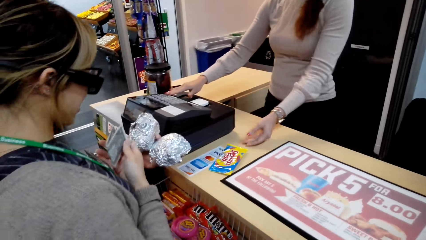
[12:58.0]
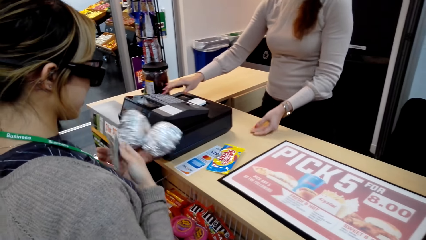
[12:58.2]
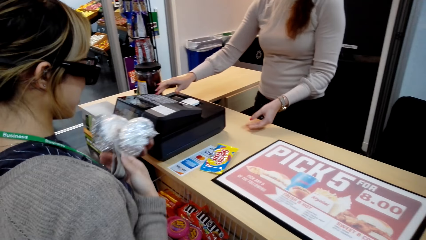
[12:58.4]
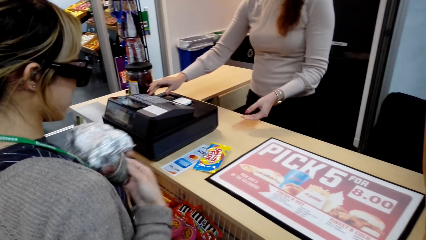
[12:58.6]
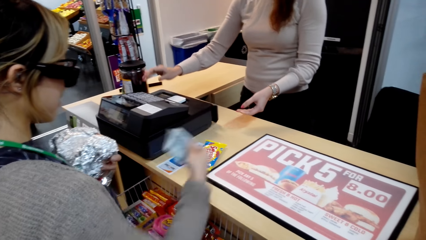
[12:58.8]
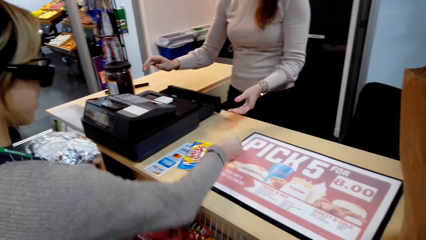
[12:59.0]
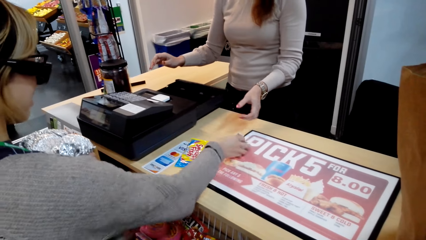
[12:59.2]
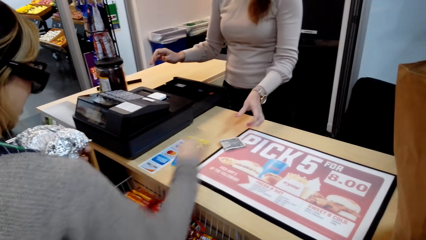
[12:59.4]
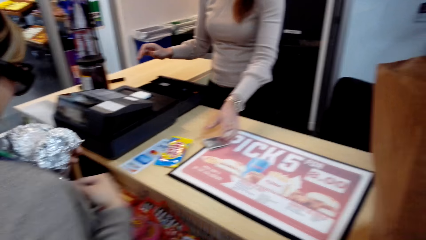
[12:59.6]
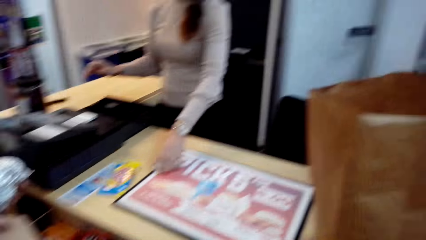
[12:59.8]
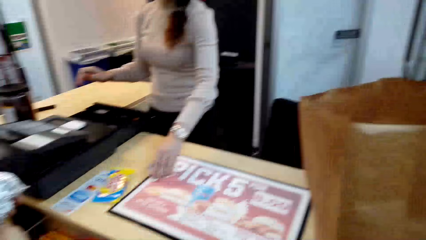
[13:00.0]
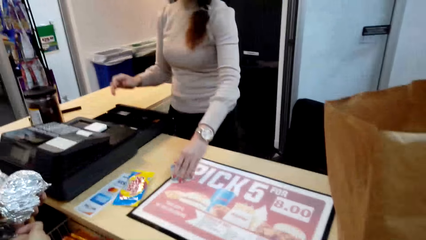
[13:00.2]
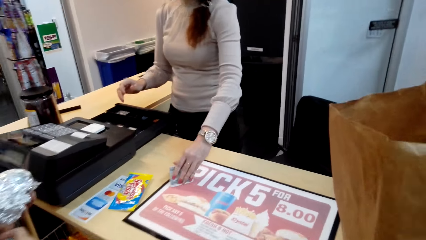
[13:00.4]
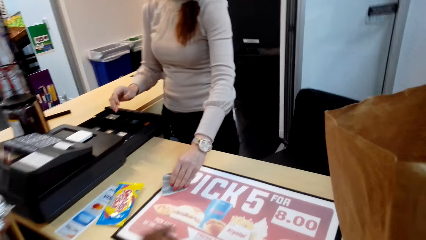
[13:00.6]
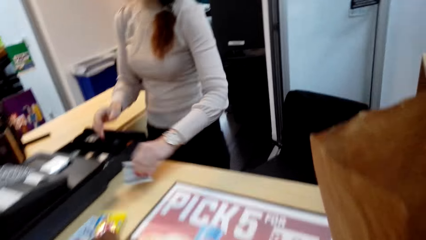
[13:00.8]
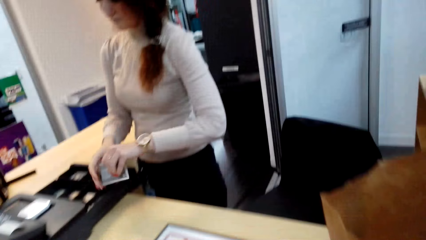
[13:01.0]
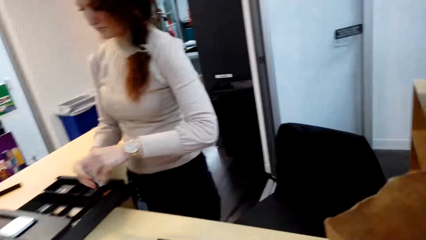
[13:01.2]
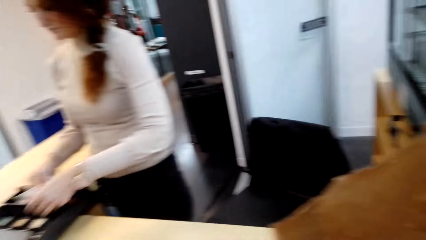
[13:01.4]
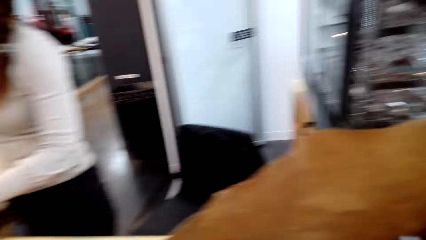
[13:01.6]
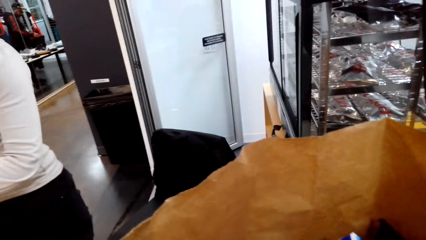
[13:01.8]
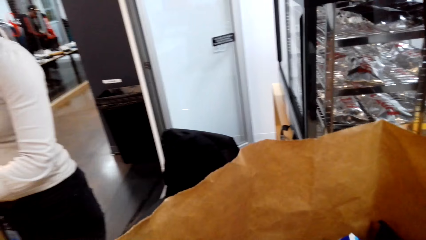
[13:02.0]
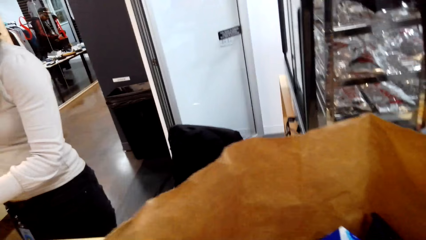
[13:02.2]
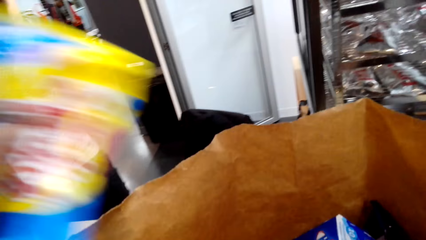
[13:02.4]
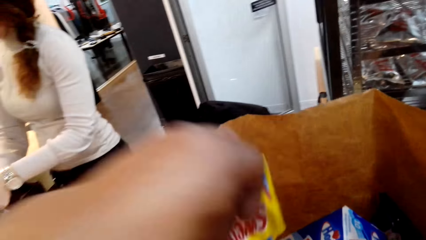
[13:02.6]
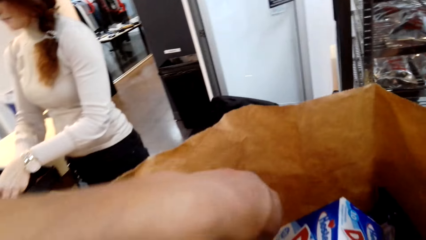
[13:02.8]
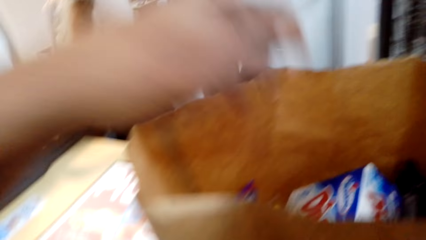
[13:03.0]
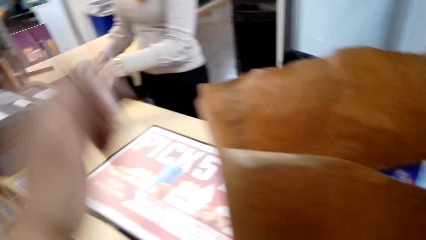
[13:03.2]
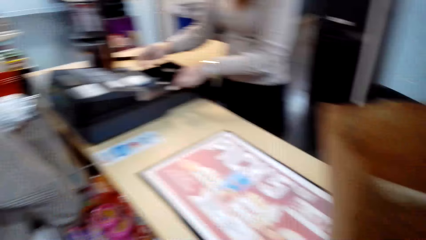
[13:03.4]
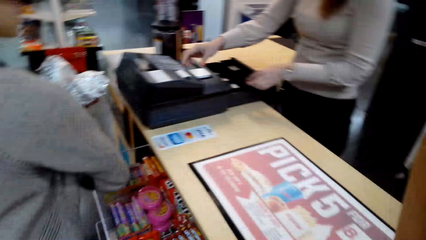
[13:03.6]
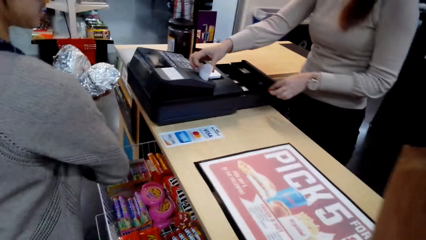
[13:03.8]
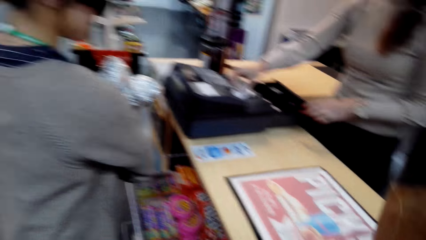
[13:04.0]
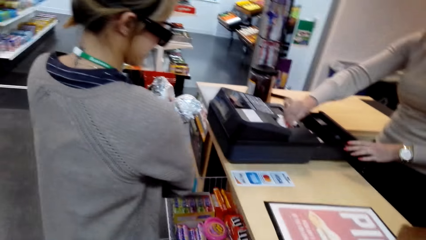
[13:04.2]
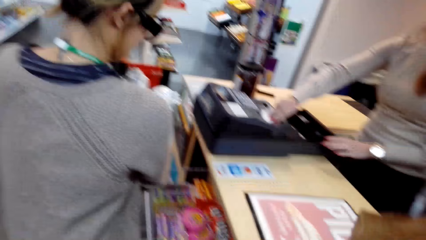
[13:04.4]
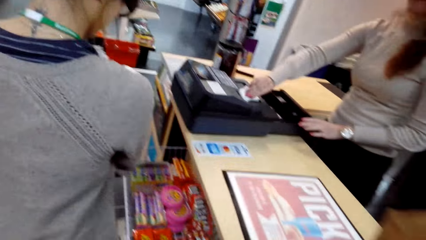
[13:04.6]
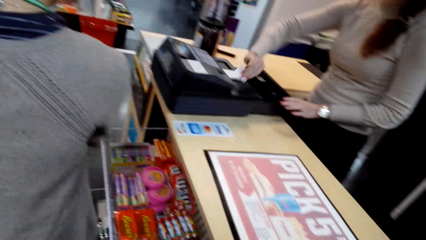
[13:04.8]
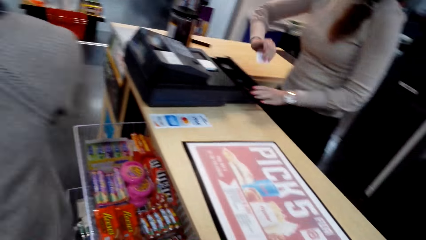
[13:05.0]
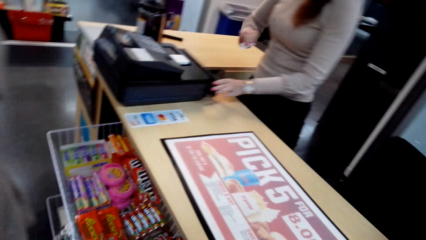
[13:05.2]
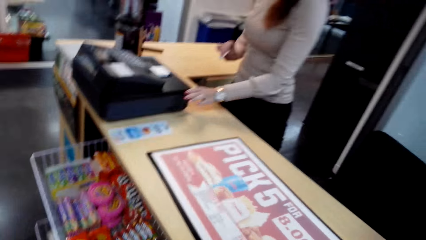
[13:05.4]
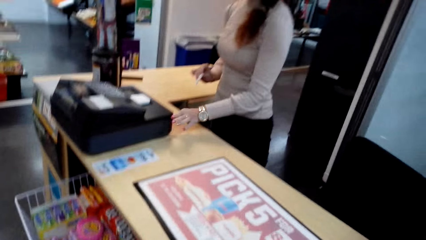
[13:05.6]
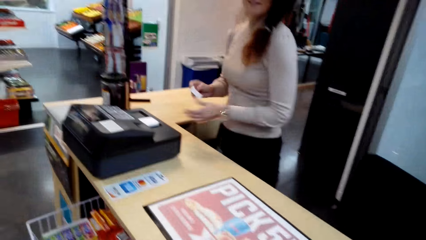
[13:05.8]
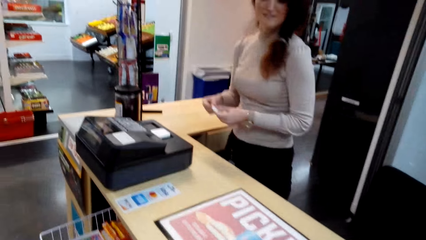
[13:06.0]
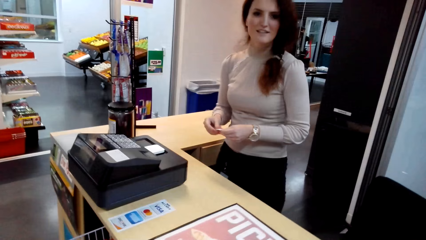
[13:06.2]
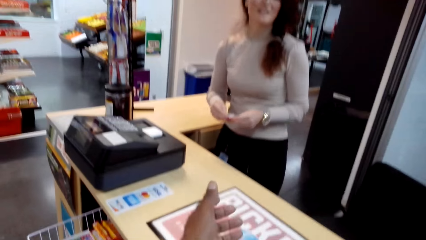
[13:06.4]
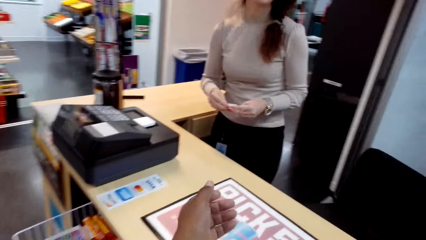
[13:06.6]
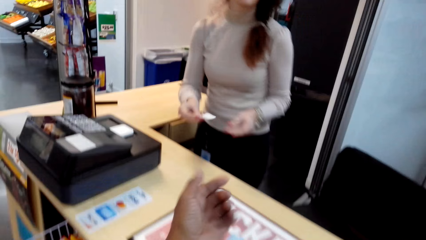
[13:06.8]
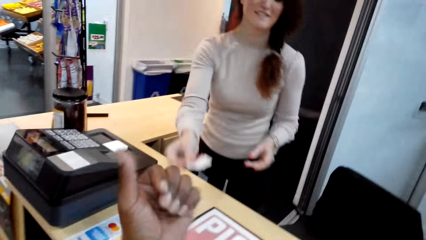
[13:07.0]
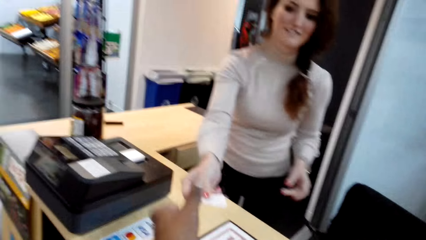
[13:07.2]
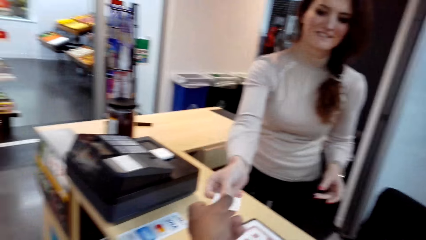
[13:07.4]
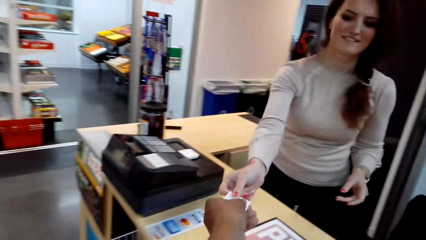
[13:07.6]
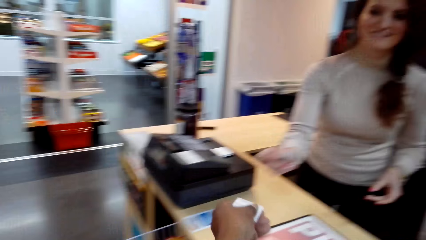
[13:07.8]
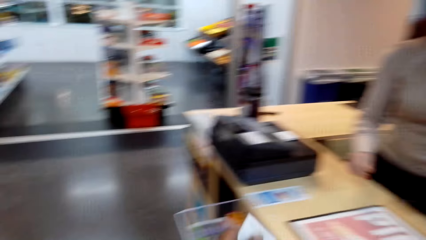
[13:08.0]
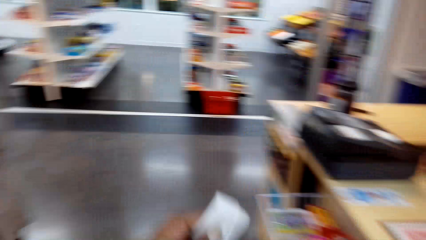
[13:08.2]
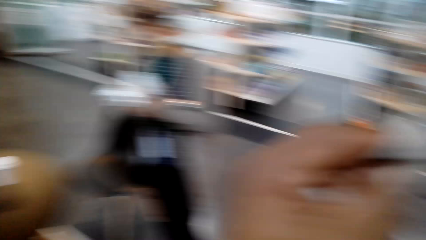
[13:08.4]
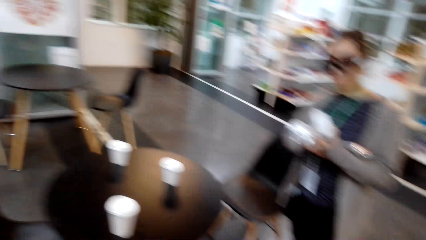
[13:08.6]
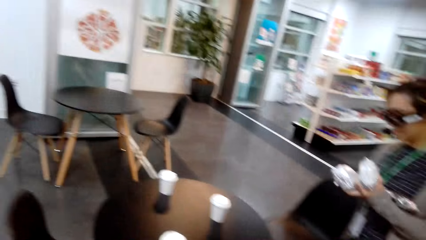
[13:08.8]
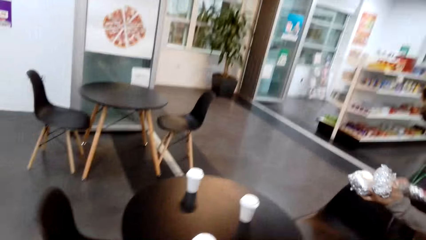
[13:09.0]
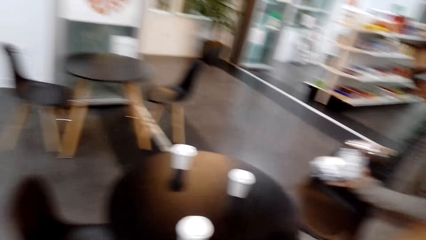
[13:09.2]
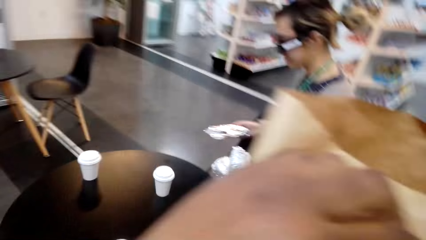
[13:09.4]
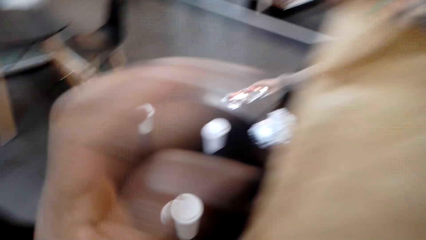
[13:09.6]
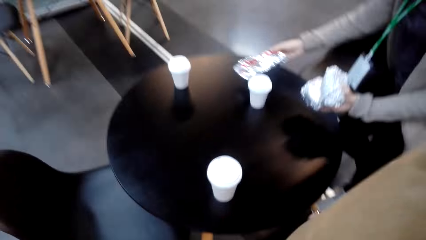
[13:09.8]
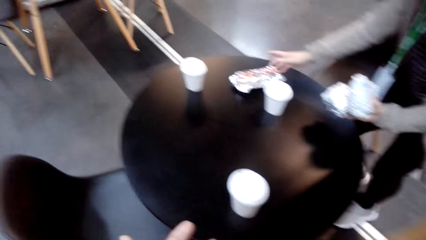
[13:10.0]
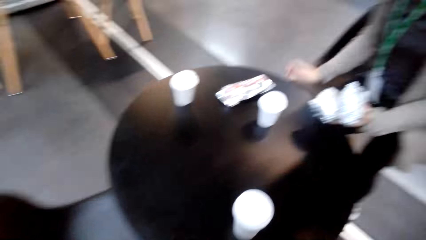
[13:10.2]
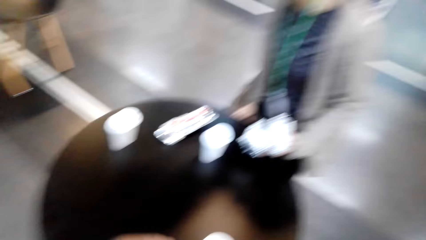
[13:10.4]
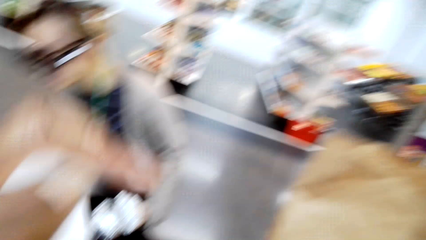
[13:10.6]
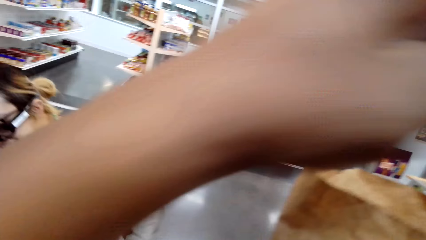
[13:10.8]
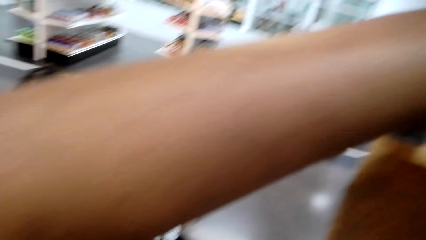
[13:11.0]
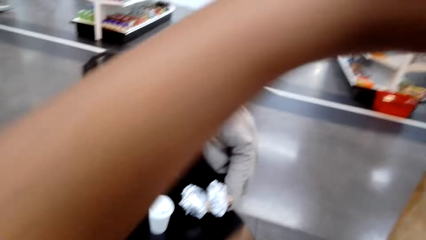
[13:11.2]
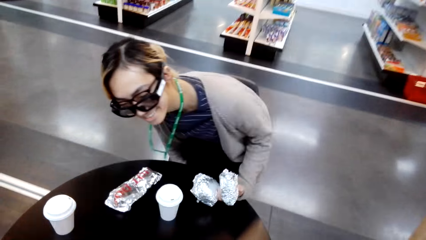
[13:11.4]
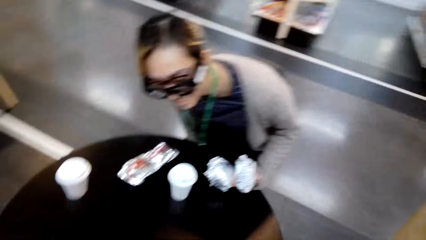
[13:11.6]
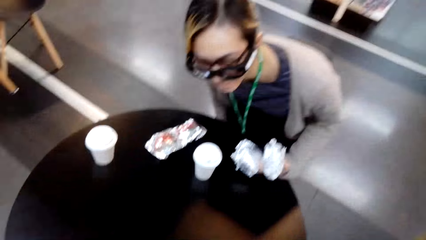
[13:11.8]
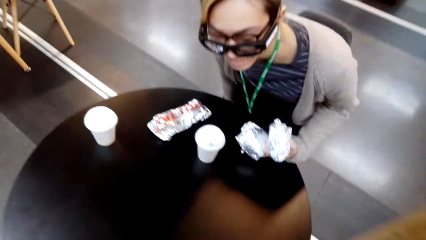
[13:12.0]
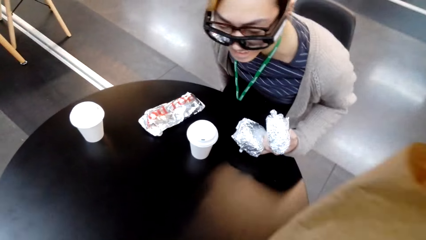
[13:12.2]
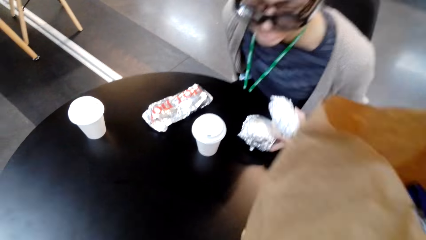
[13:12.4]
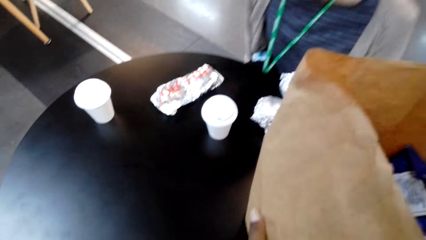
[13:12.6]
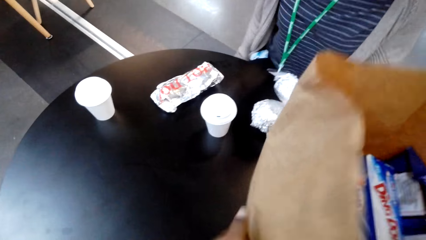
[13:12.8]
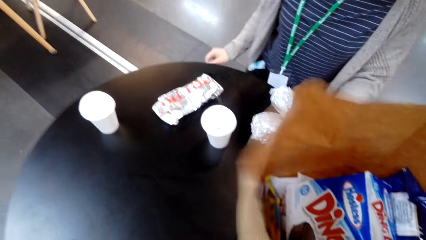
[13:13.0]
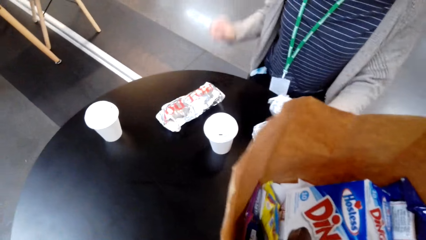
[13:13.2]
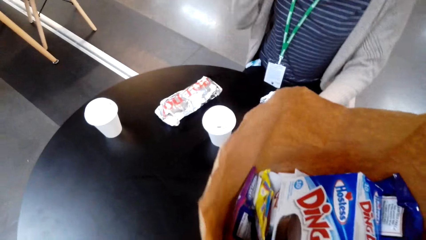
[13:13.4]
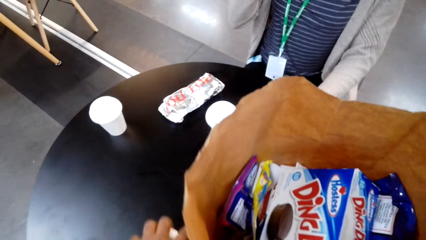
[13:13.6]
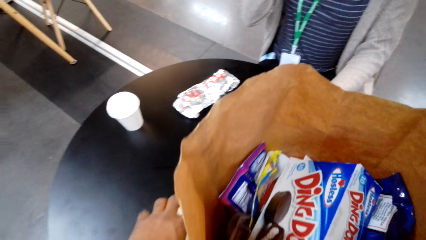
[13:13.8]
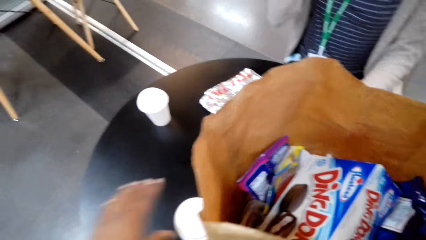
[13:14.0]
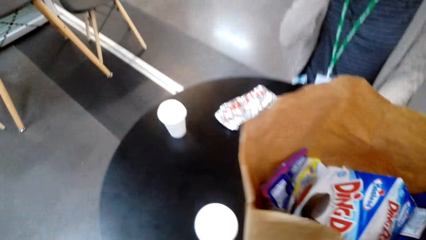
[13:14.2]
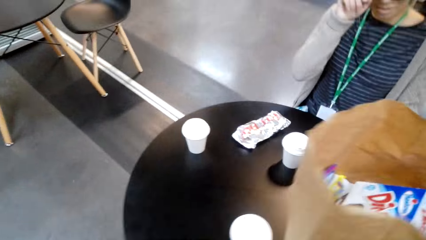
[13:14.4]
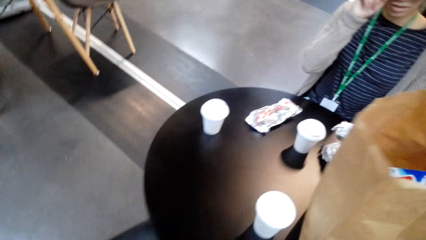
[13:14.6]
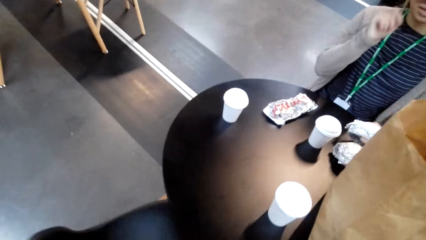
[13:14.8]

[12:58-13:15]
A woman picks up money and puts the money on the counter. Another woman picks up the money and switches the money to the other hand. The camera wearer puts Swedish Fish in the shopping bag. The first woman puts the Swedish Fish in the bag. The other woman pulls a receipt, cuts the receipt, and holds the receipt with both hands. The camera wearer picks up the receipt. The other woman hands the camera wearer the receipt. The camera wearer walks away from the counter. He walks around. The first woman puts something on the table. The camera wearer lifts his hand. The first woman sits on a chair and puts something on the table. The camera wearer puts the shopping bag or paper bag on the table. He drags the shopping bag on the table and pushes the paper bag.
